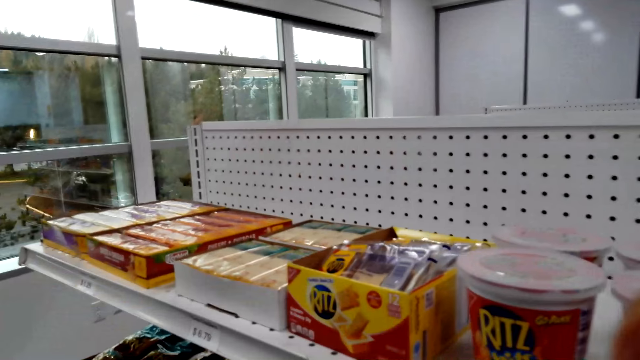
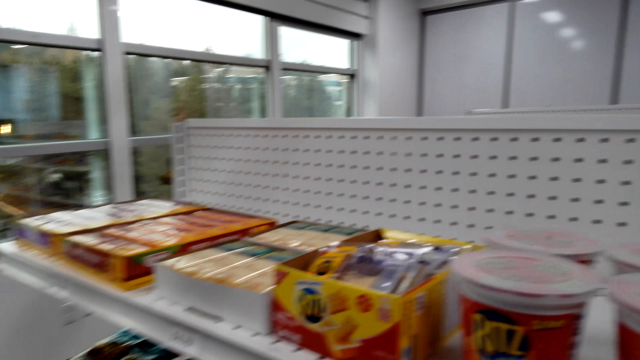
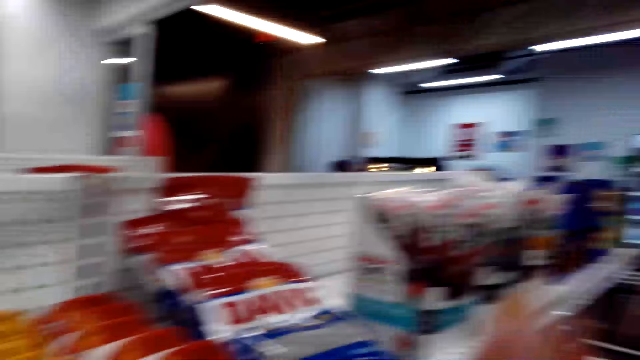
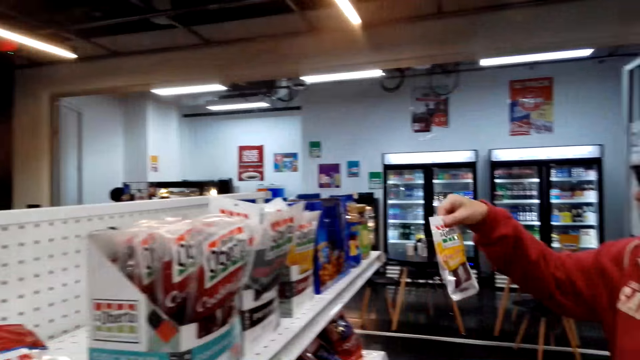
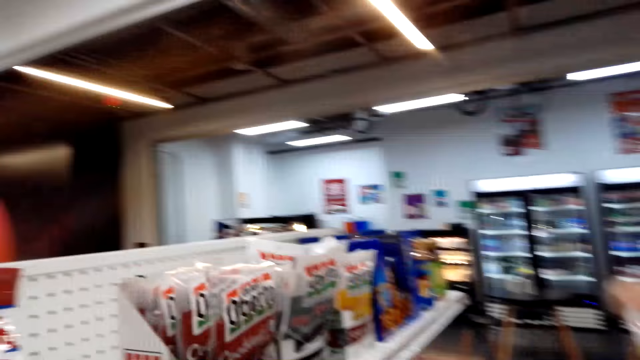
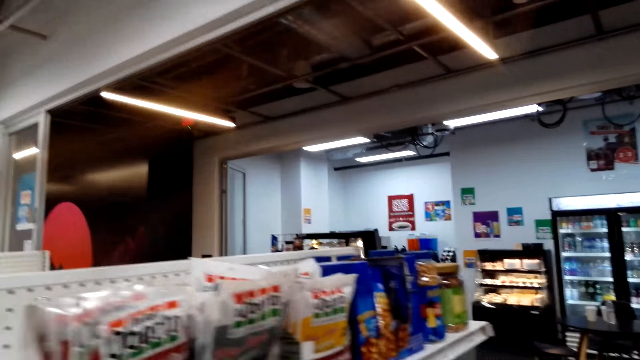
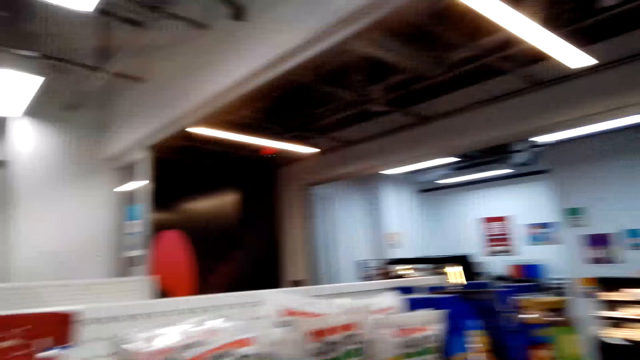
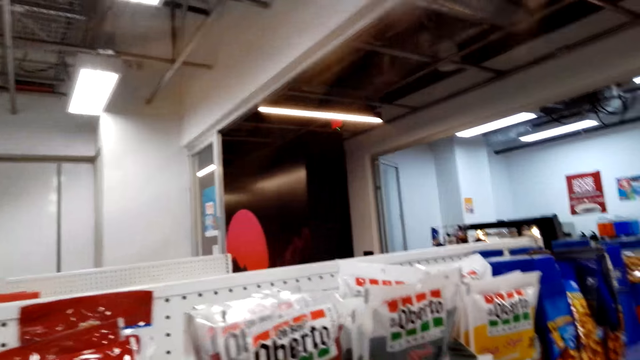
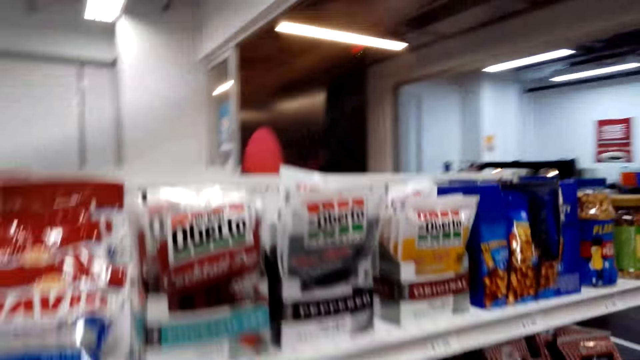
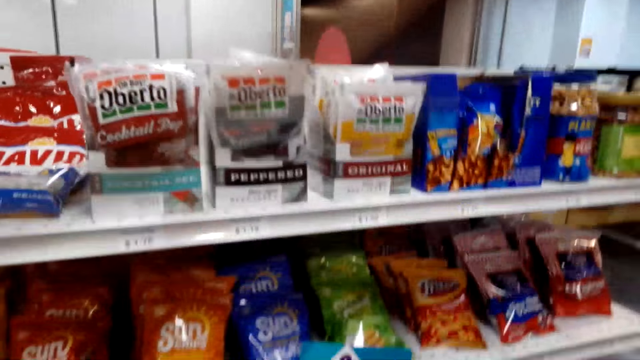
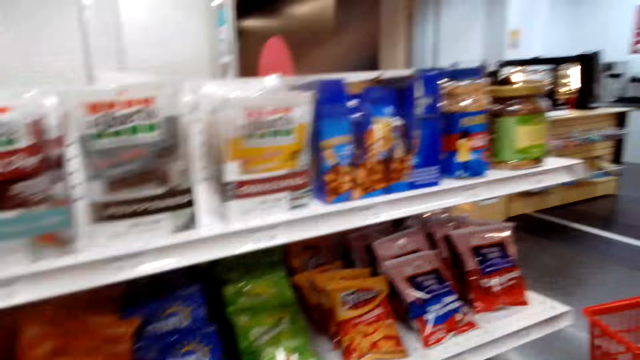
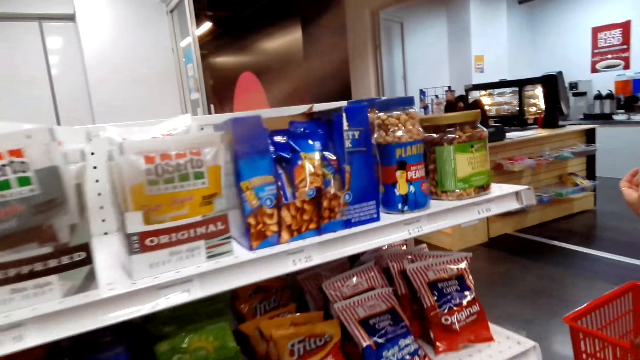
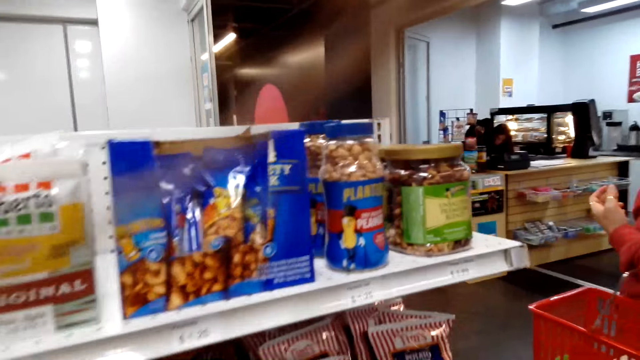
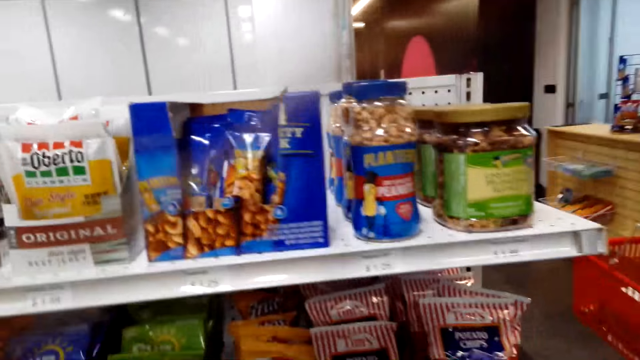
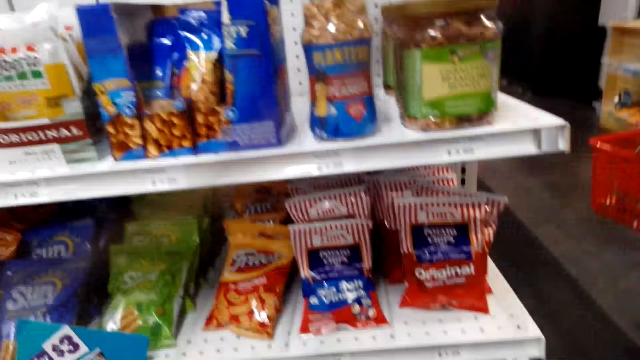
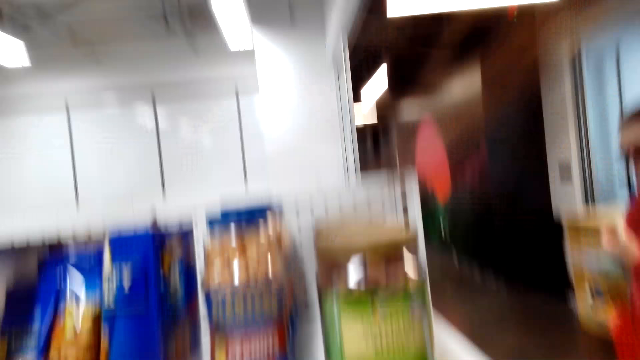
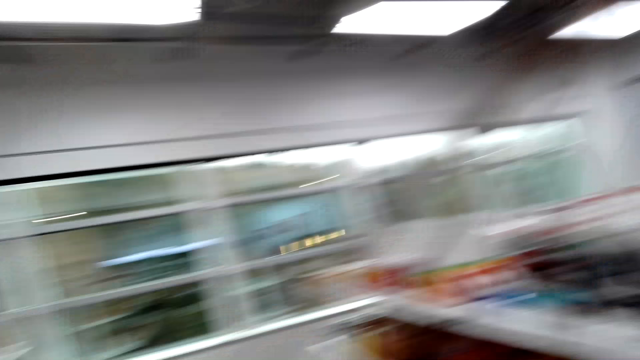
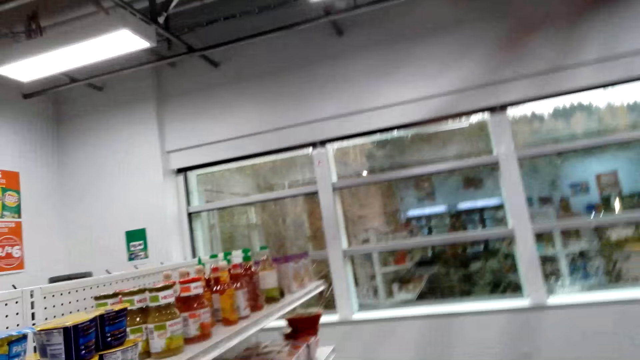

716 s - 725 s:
A woman picks a meat snack. The camera wearer walks towards the woman. They inspect the racks.

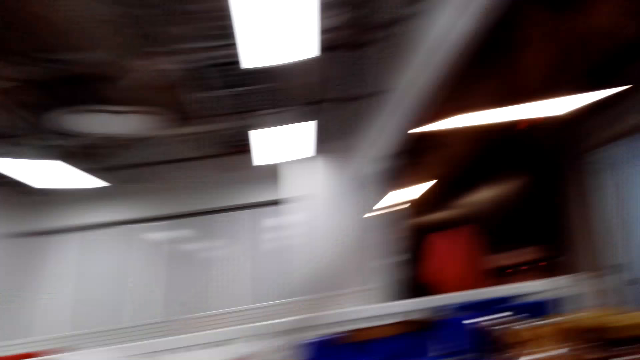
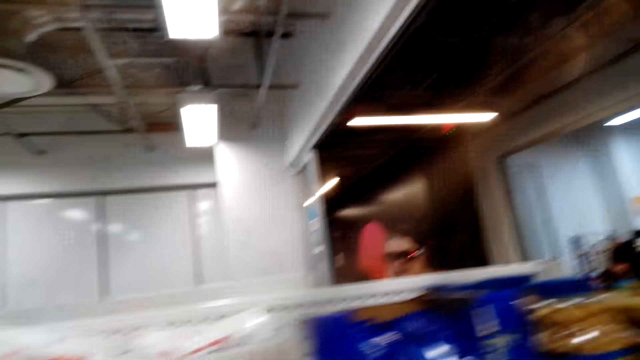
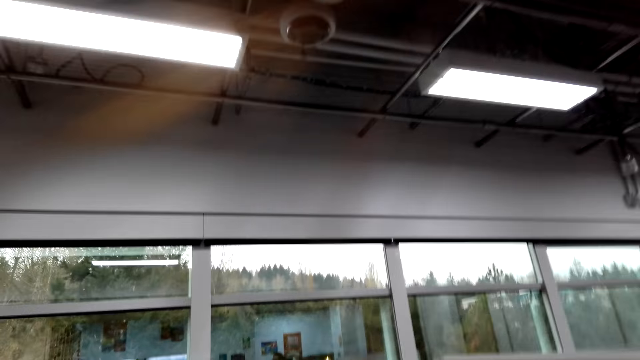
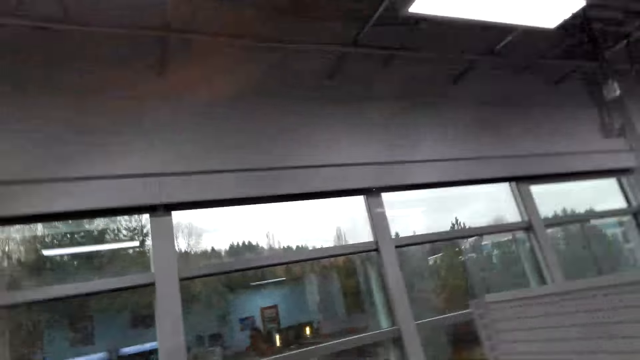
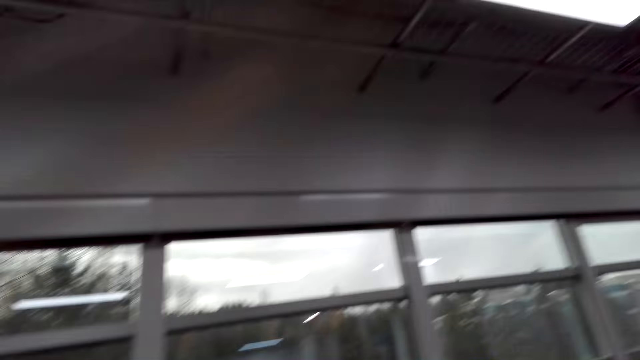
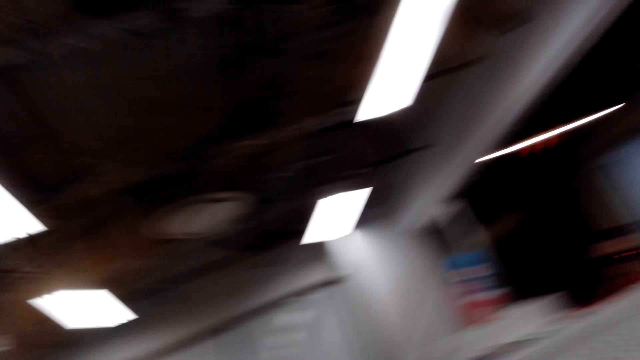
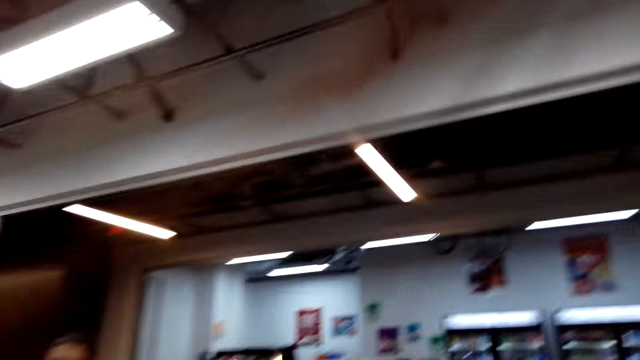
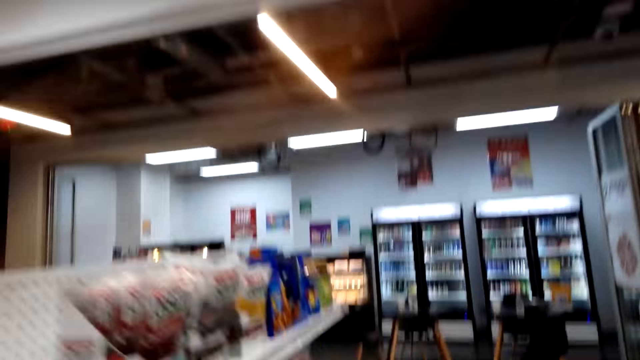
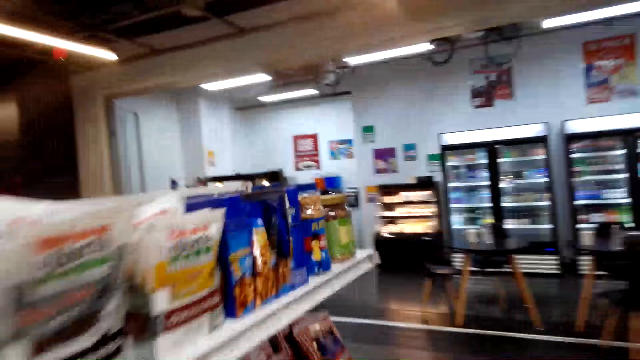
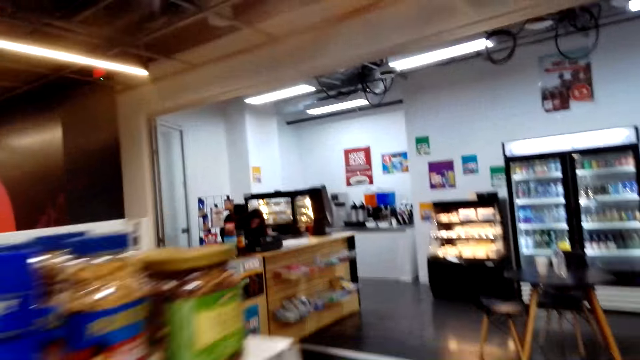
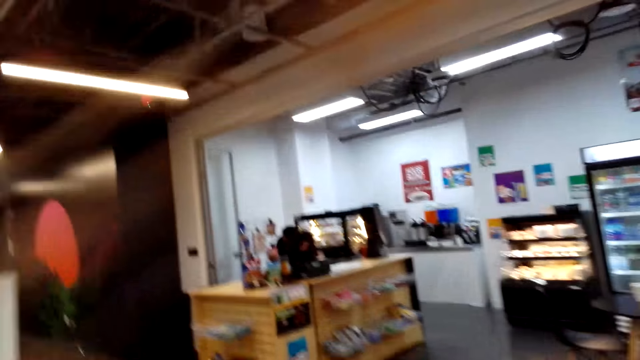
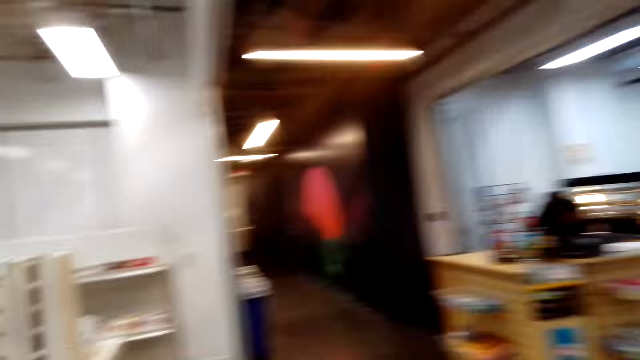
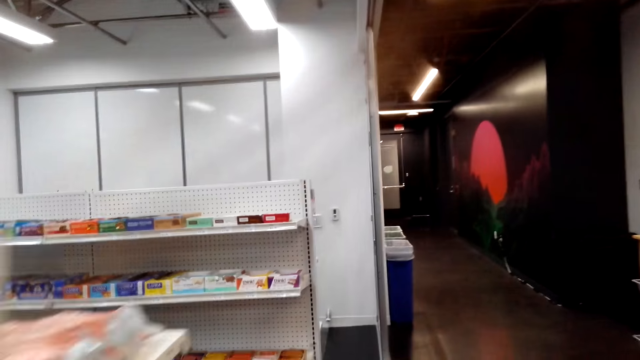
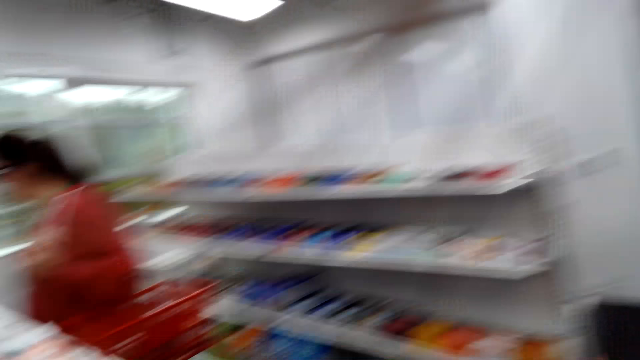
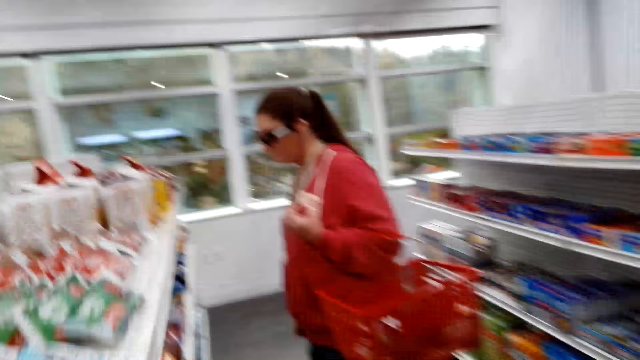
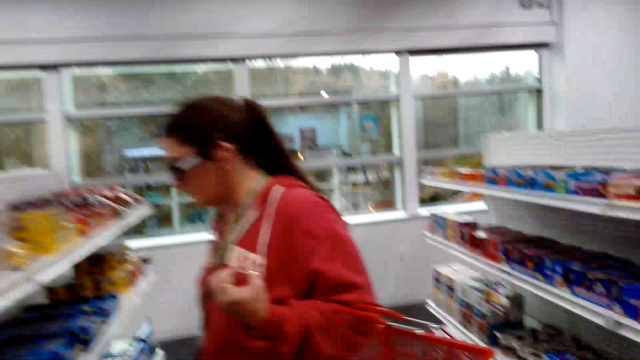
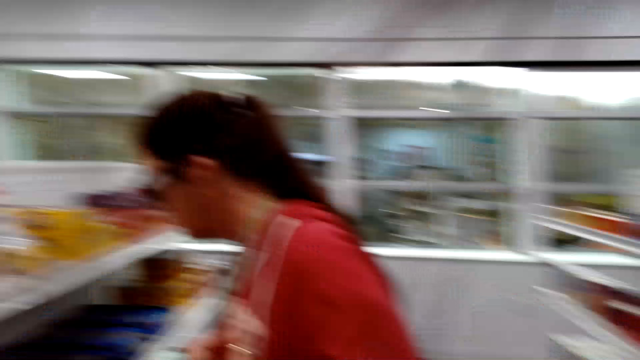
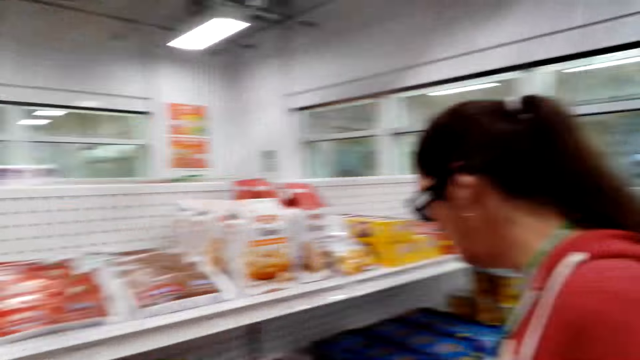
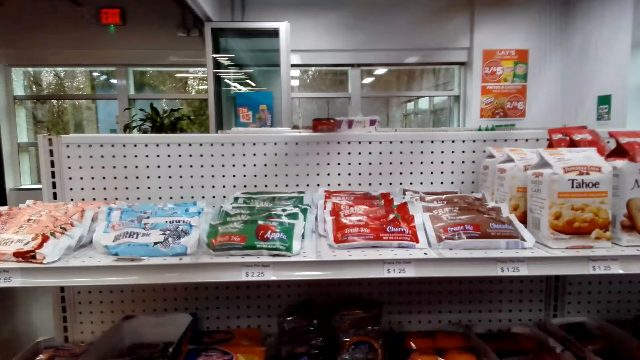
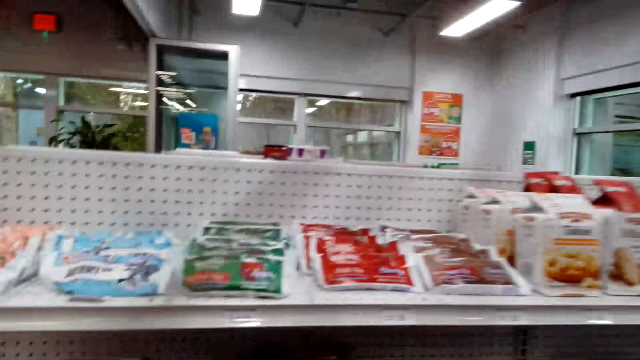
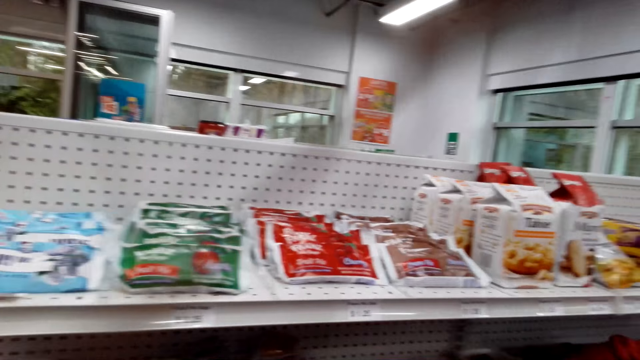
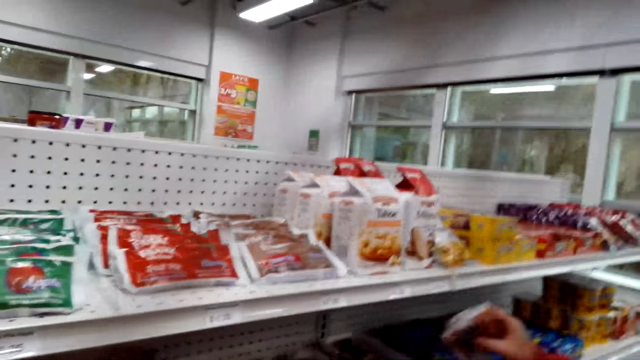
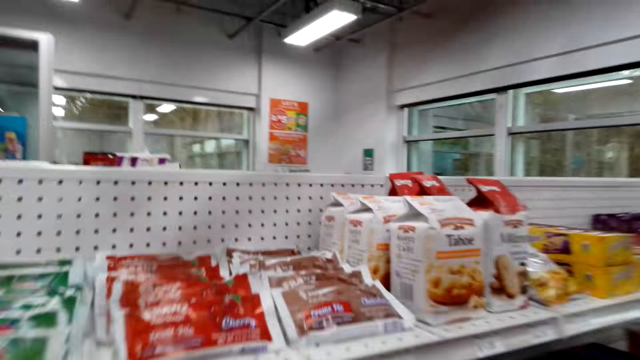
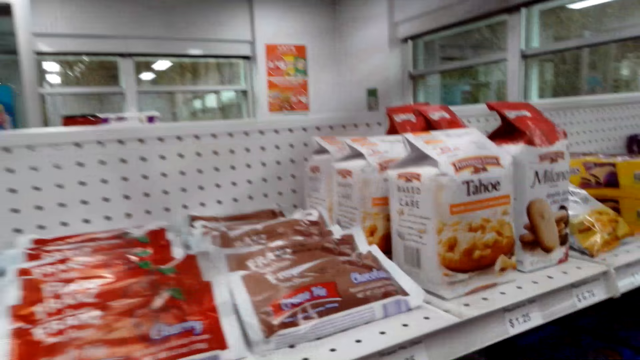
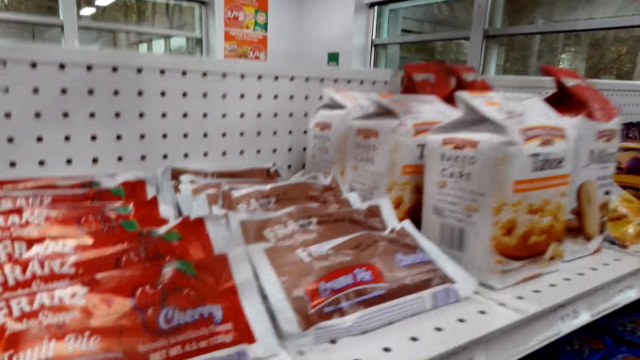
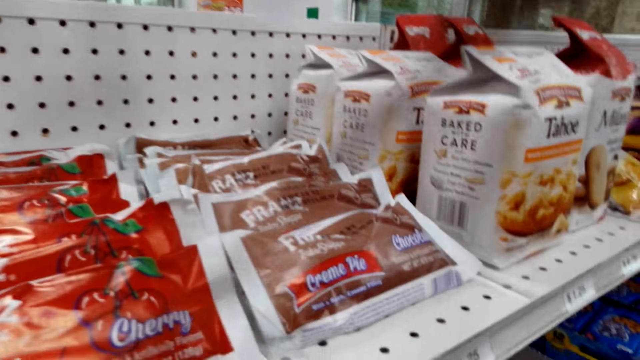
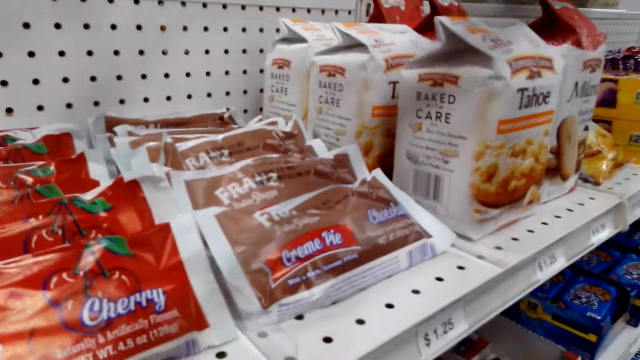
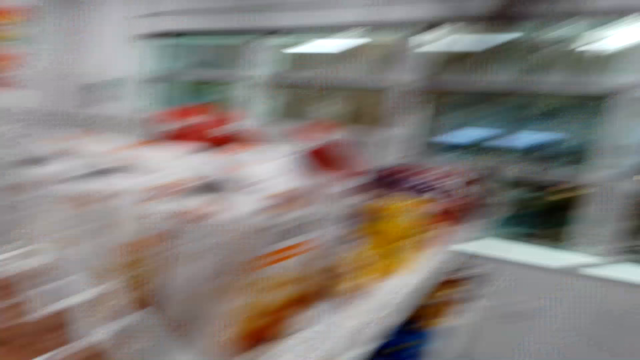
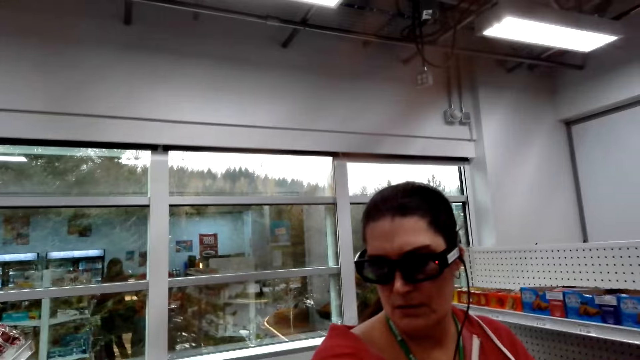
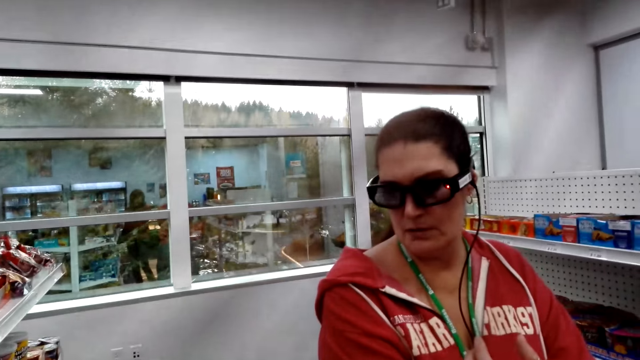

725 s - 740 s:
The camera wearer talks to a woman. They walk towards the woman. They talk to the woman.
